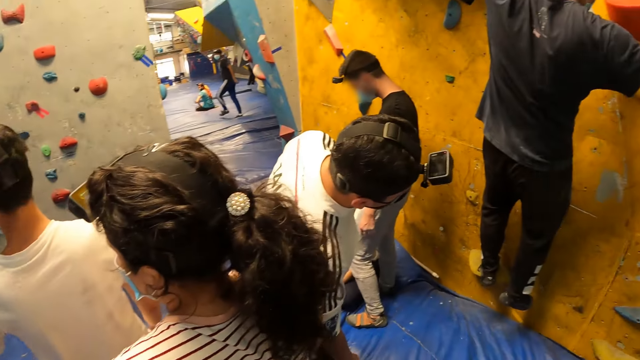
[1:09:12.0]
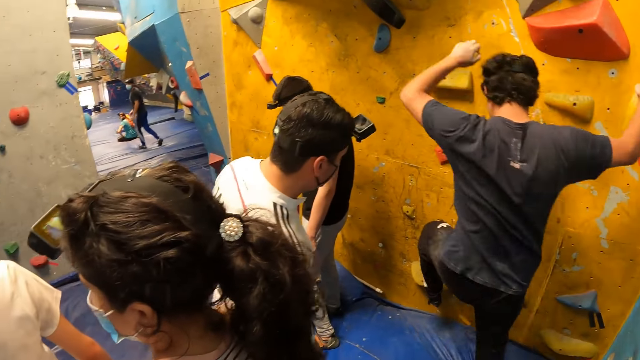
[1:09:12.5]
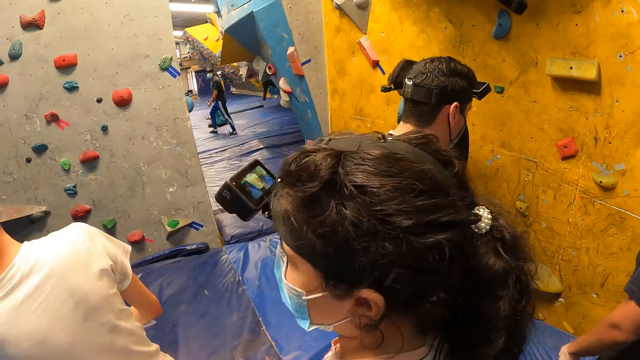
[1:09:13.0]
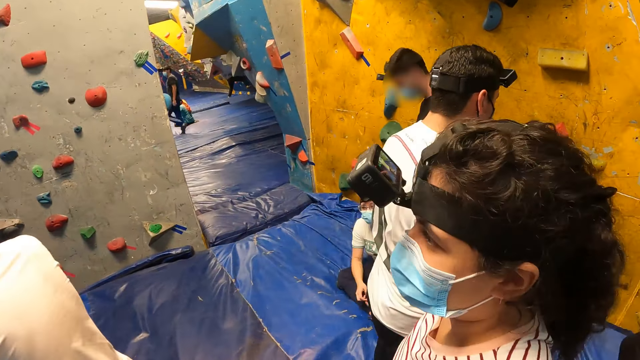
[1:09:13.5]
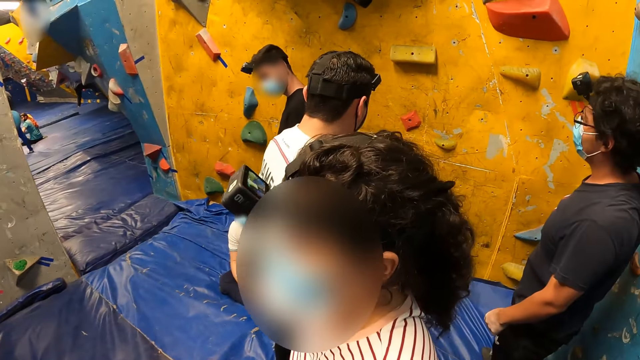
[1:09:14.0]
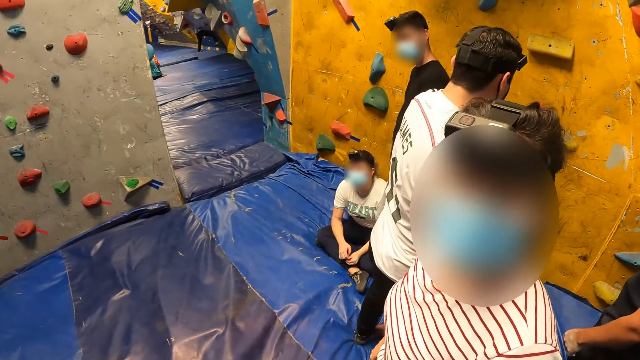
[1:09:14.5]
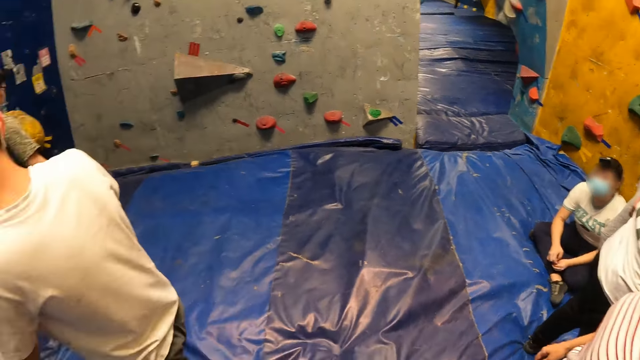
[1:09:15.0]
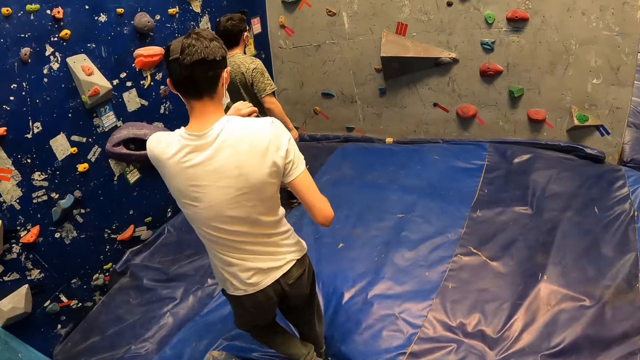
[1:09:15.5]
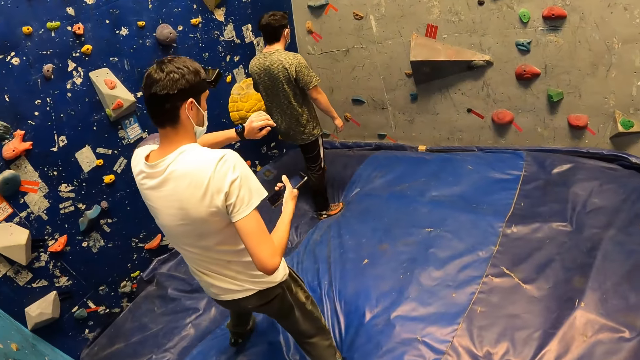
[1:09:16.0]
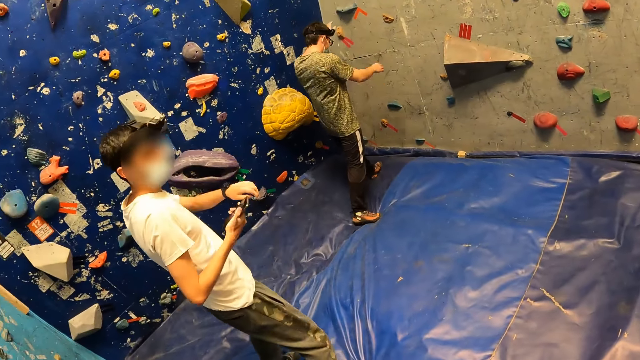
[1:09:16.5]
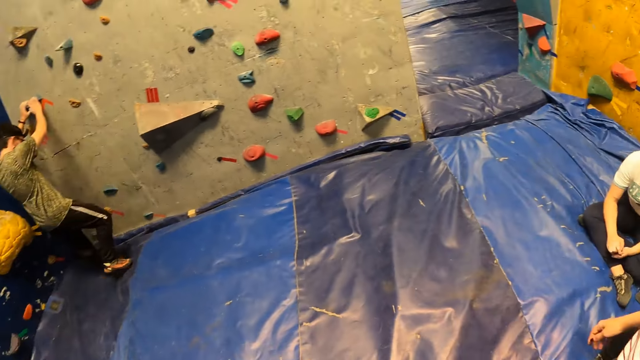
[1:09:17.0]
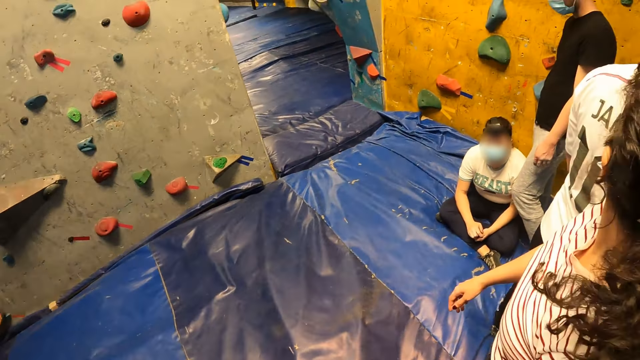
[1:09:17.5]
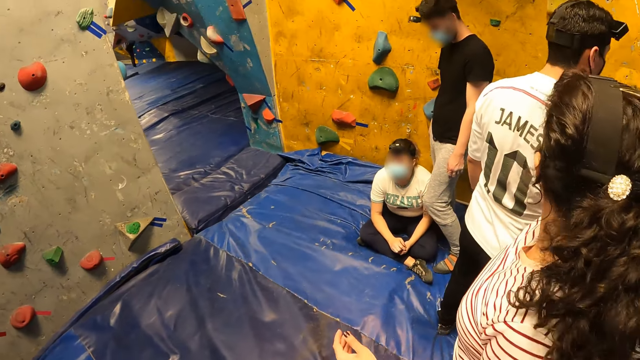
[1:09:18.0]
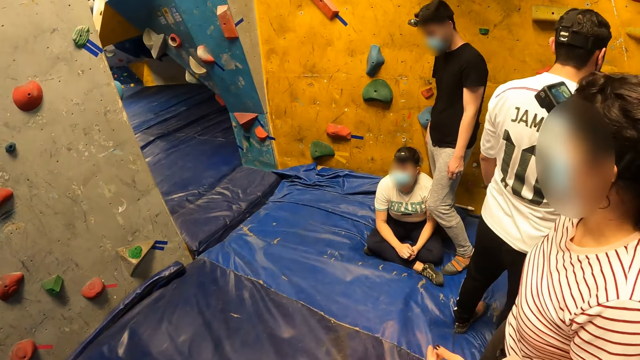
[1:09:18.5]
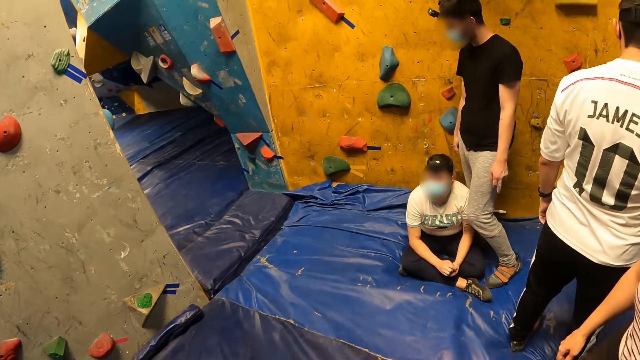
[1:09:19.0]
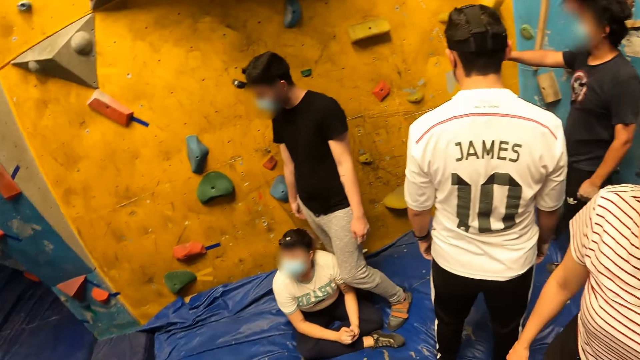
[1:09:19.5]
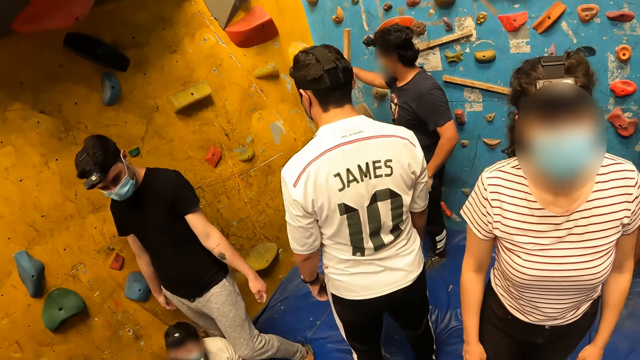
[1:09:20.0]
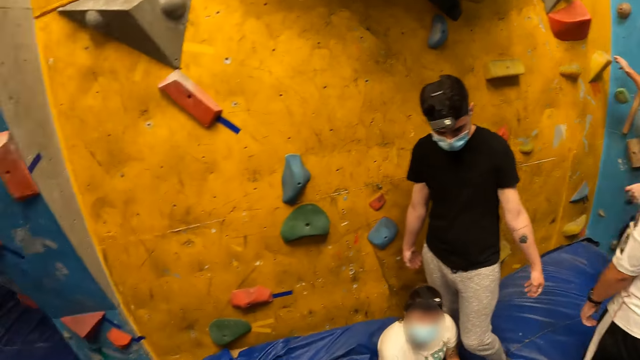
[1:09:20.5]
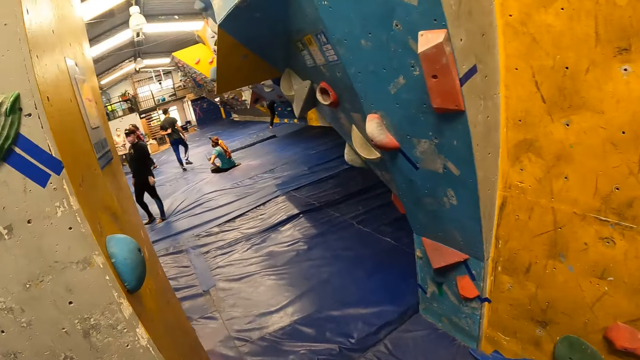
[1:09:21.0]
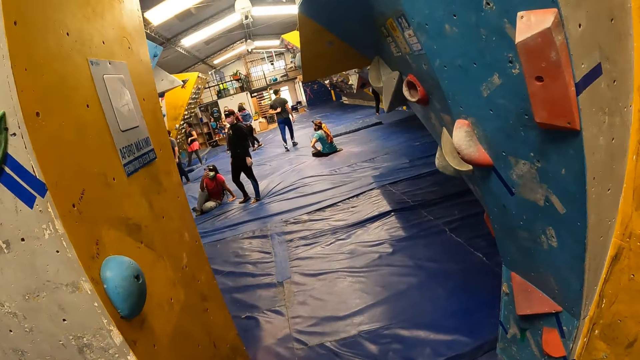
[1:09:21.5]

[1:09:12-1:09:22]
The camera wearer looks around the room. A man checks a wristwatch in his left hand. Another man climbs up the bouldering wall with climbing holds. The camera wearer moves around the room.

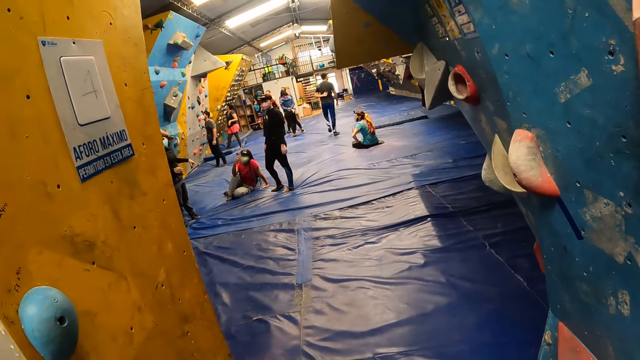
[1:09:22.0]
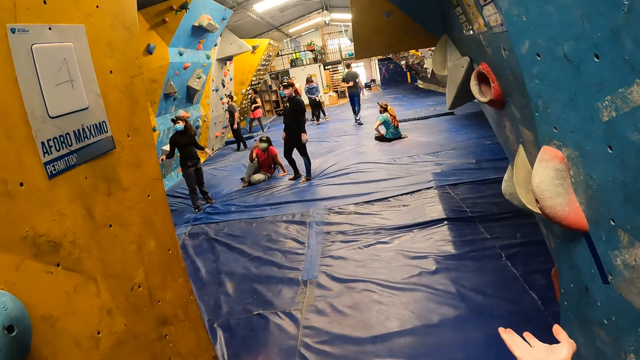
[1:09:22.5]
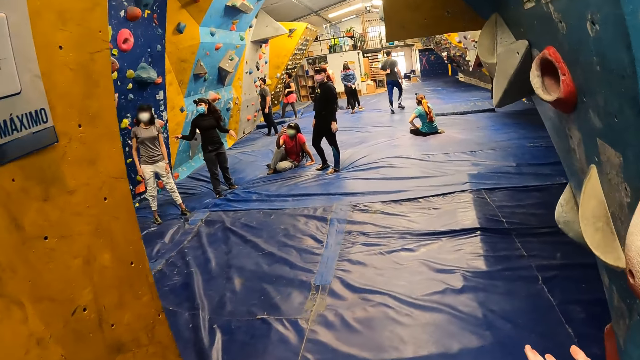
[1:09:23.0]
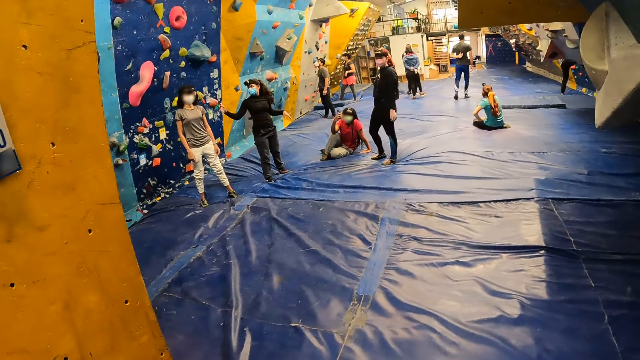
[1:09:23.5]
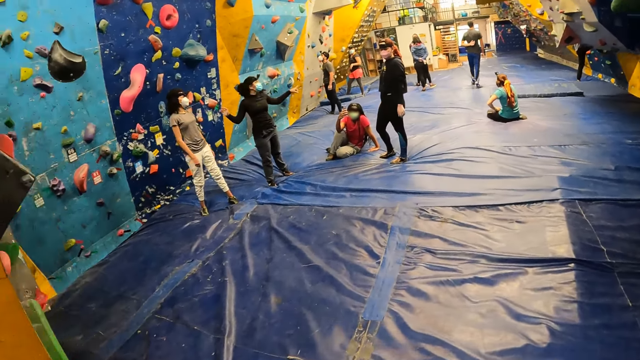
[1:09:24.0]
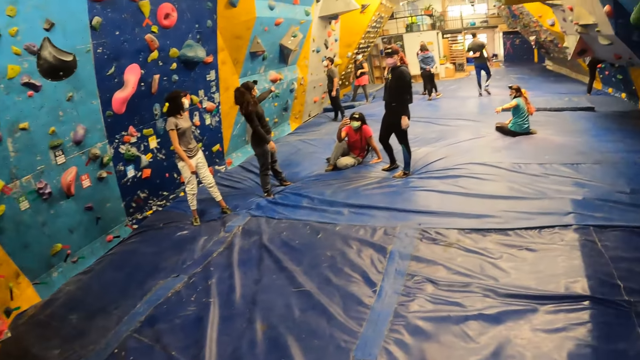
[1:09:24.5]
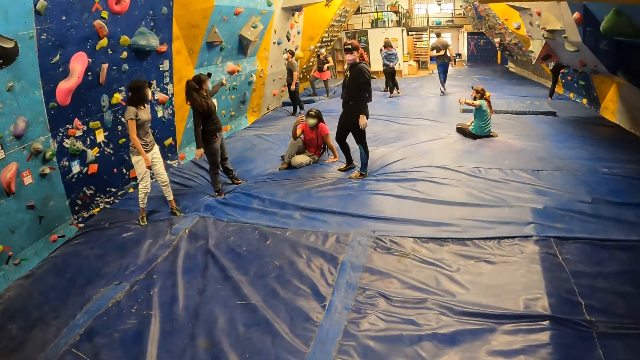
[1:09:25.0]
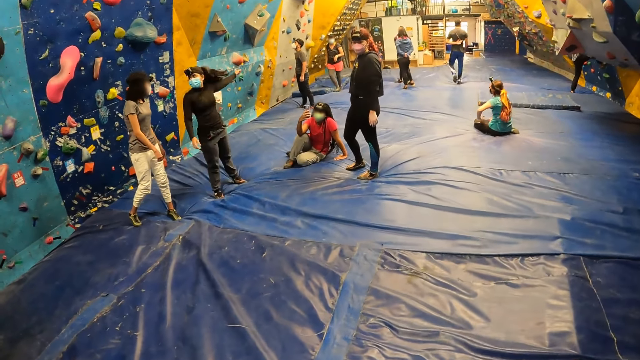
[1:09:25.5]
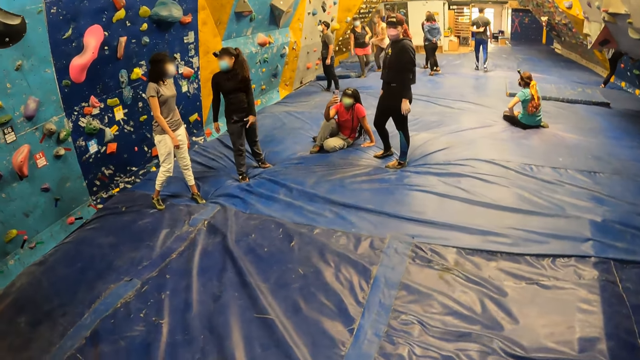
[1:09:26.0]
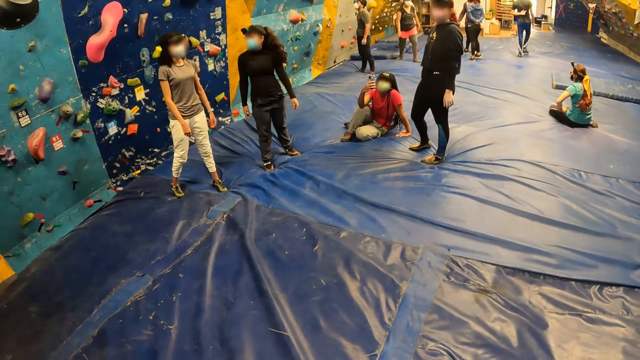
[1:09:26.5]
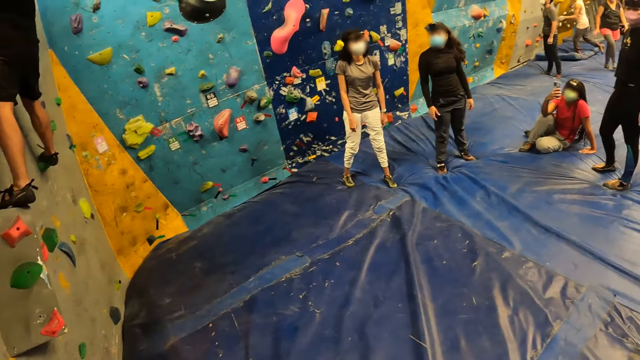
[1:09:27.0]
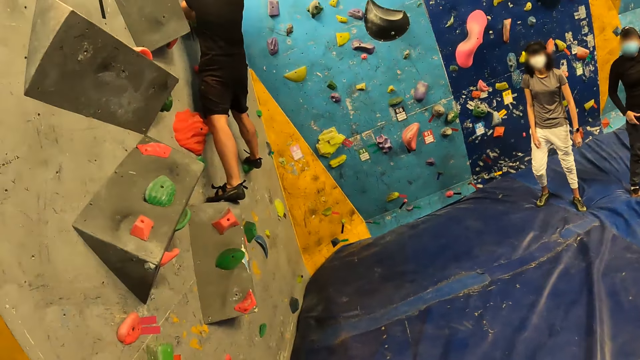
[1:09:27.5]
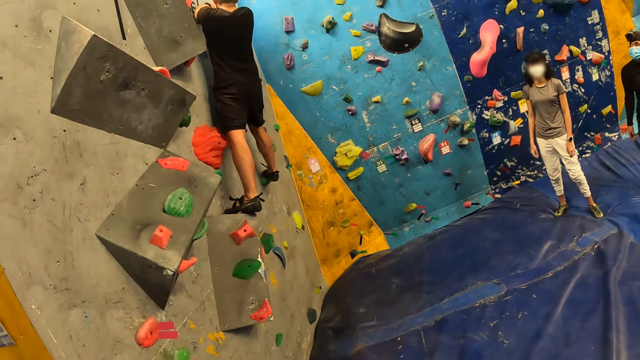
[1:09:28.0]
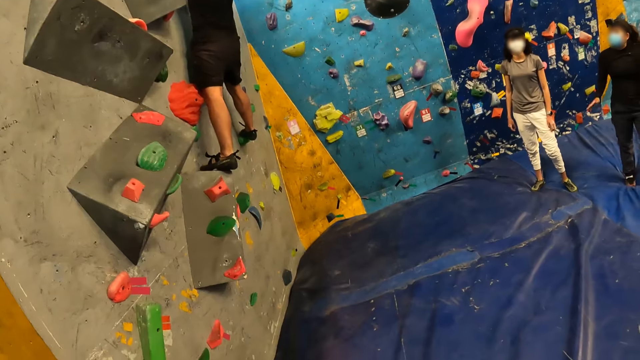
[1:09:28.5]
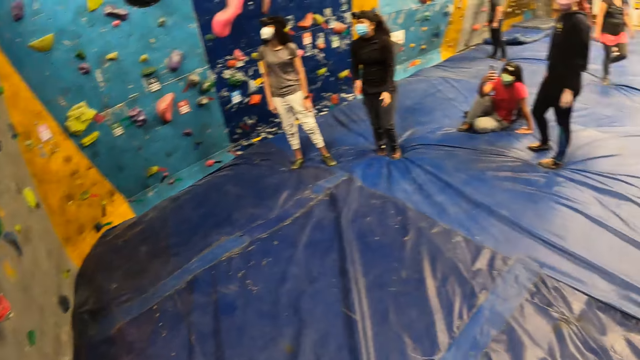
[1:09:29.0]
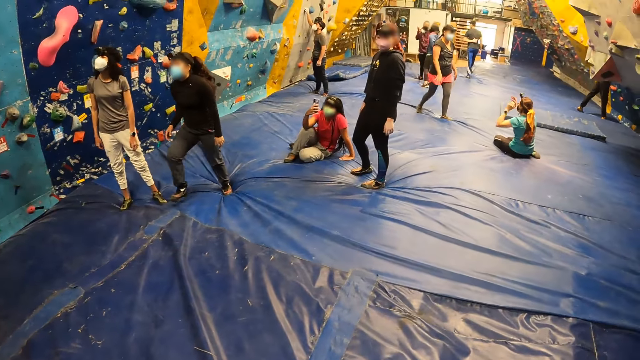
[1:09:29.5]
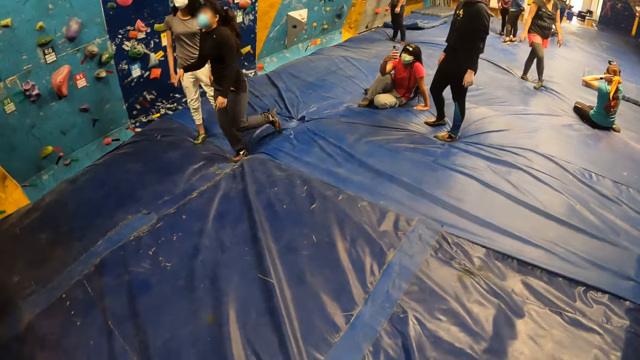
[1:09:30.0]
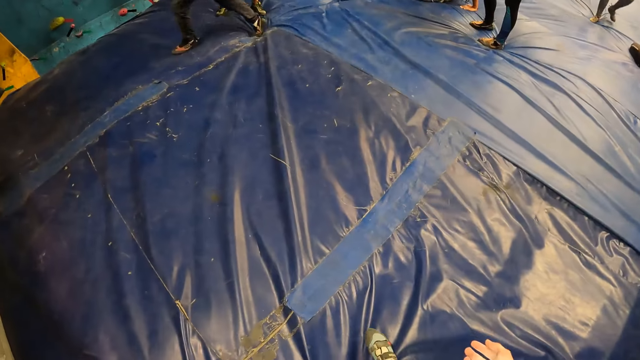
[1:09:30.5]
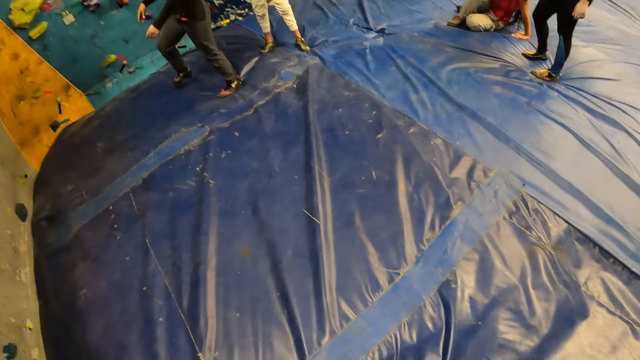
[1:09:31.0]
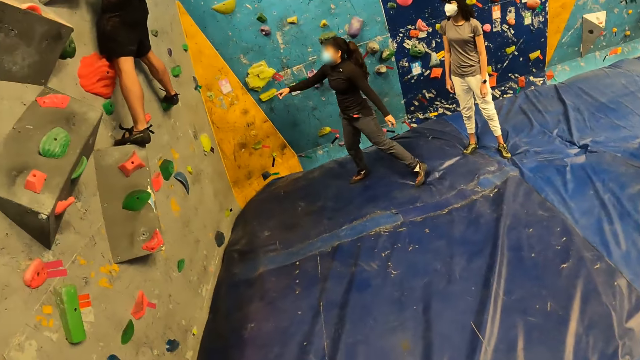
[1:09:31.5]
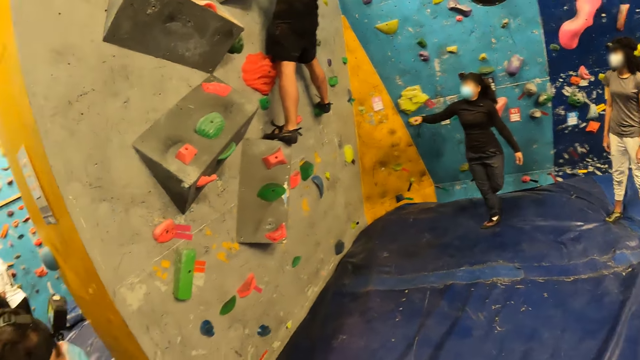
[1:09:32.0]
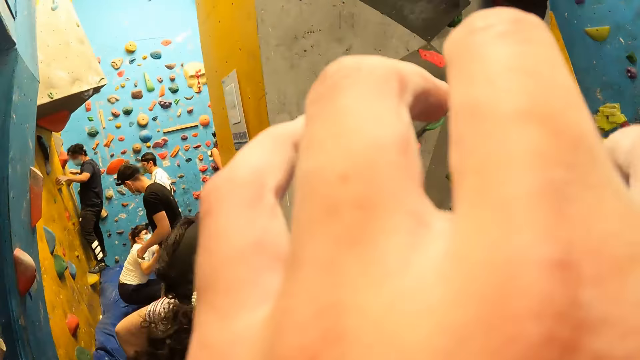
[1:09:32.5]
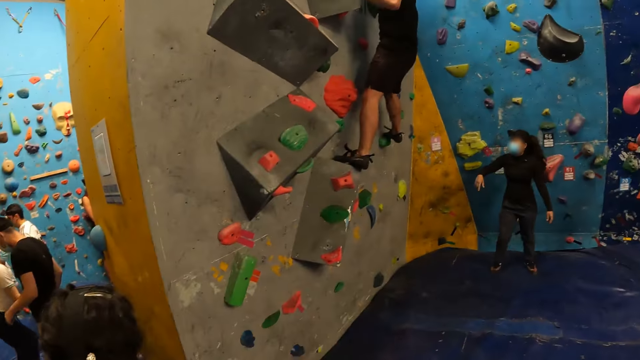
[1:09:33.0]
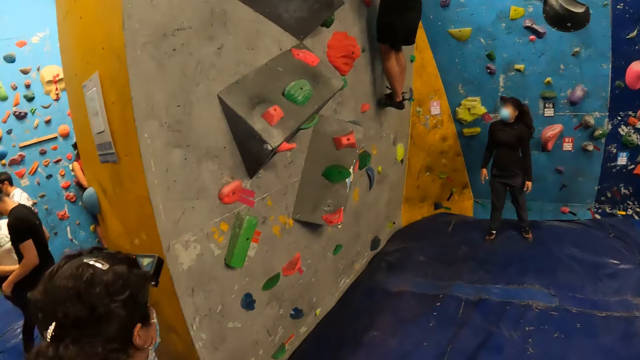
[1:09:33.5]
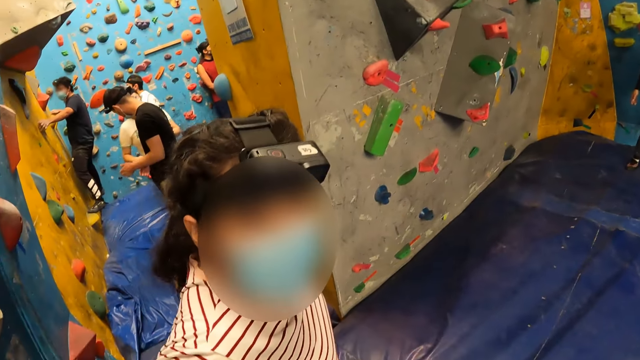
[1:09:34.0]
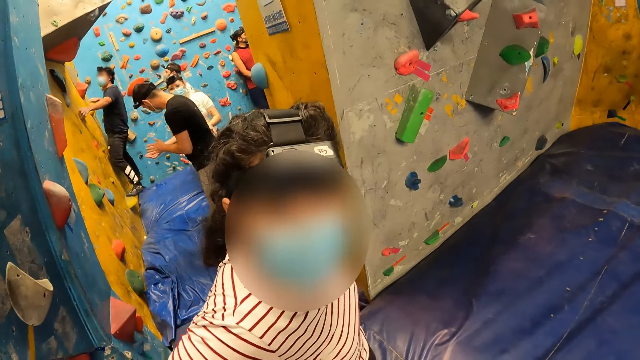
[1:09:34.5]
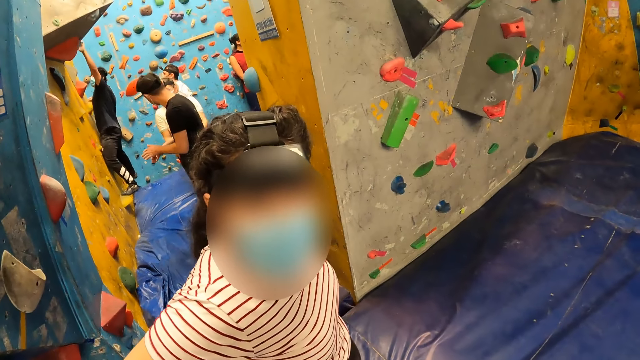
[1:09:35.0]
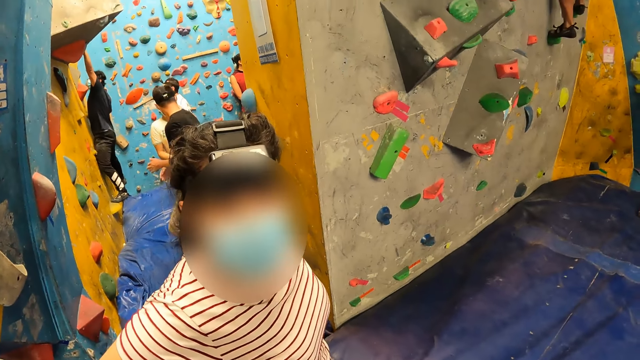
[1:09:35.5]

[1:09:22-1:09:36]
A woman interacts with another woman. The other woman films a man climbing the bouldering wall with a camera in her right hand. The camera wearer looks around the room and moves around the room. They touch their face with their left hand. Another man climbs up the bouldering wall with climbing holds. The camera wearer lifts their hand and interacts with the woman. They look at a man. Another man dusts his hands.
